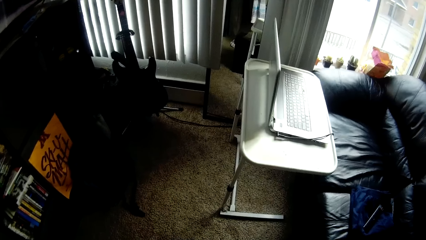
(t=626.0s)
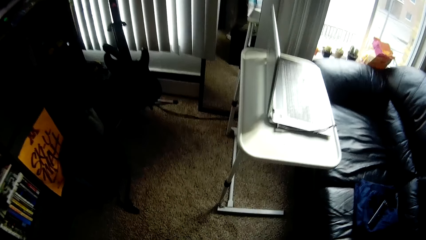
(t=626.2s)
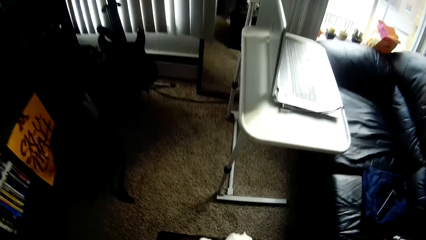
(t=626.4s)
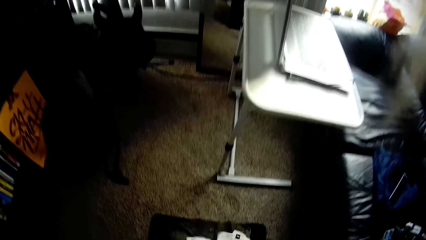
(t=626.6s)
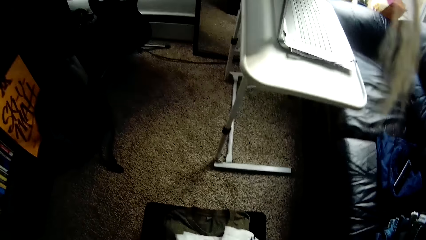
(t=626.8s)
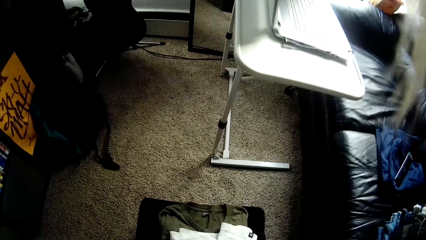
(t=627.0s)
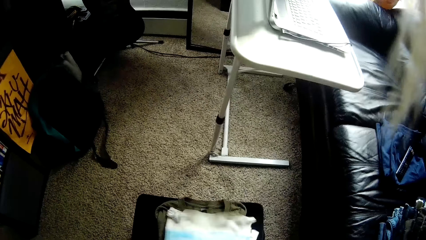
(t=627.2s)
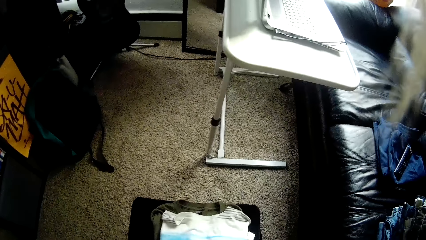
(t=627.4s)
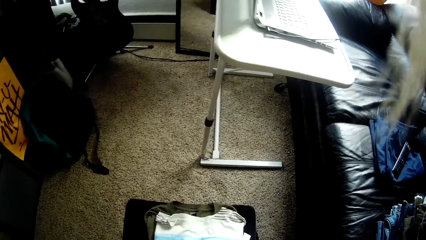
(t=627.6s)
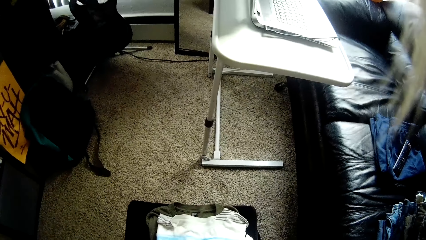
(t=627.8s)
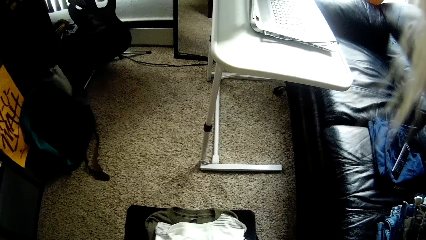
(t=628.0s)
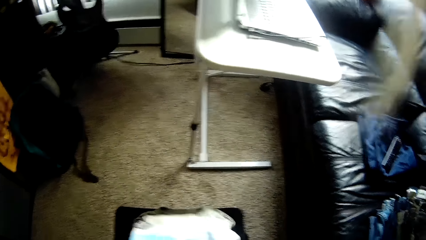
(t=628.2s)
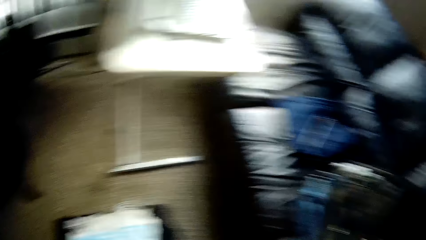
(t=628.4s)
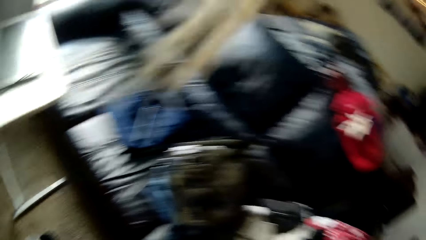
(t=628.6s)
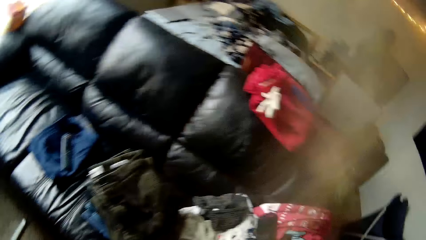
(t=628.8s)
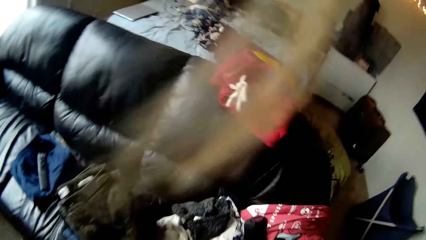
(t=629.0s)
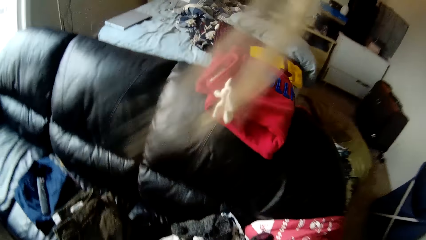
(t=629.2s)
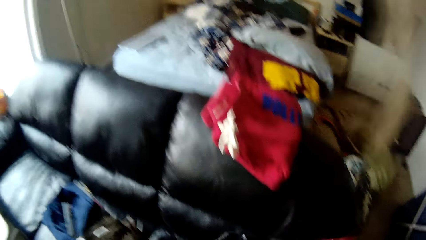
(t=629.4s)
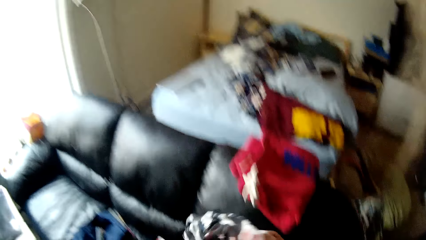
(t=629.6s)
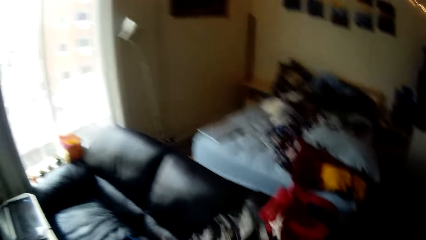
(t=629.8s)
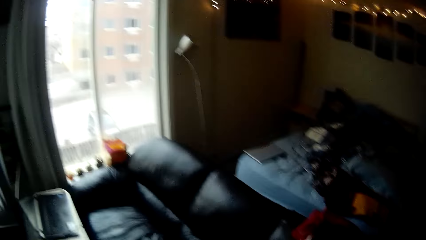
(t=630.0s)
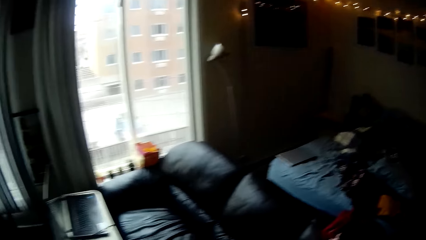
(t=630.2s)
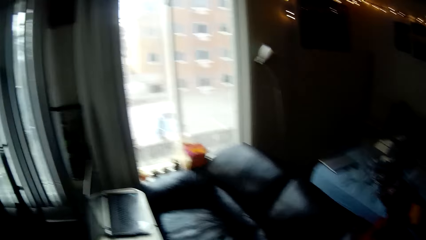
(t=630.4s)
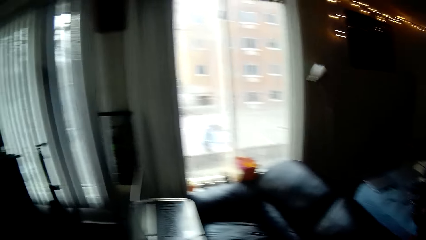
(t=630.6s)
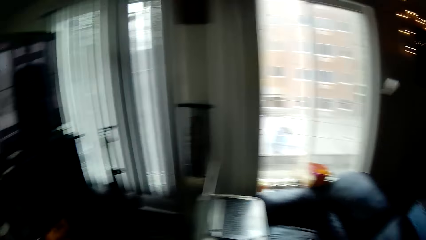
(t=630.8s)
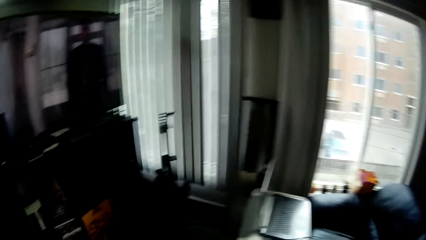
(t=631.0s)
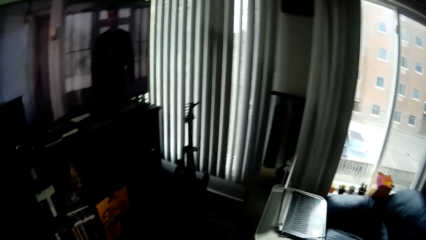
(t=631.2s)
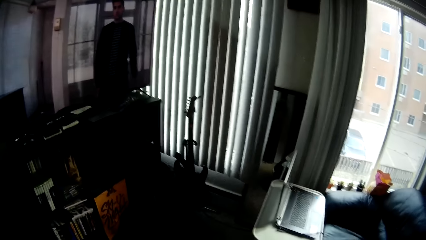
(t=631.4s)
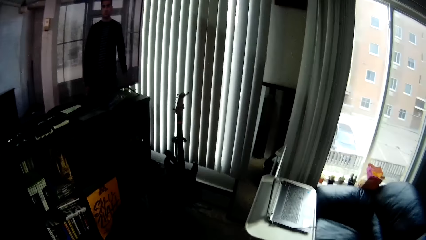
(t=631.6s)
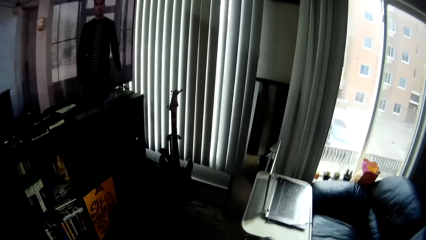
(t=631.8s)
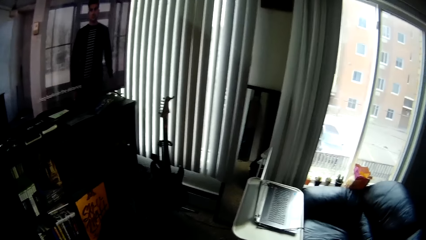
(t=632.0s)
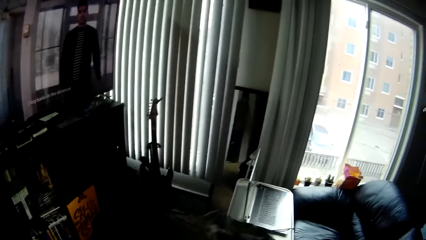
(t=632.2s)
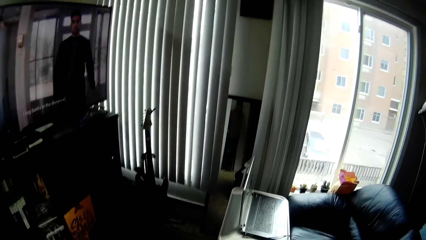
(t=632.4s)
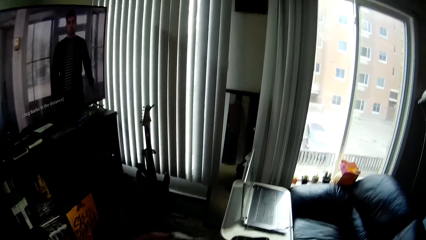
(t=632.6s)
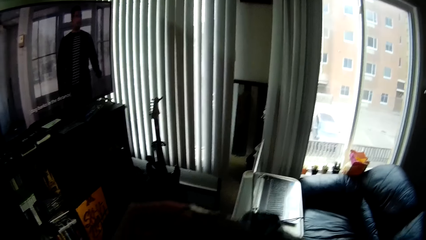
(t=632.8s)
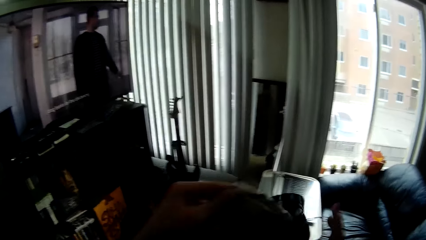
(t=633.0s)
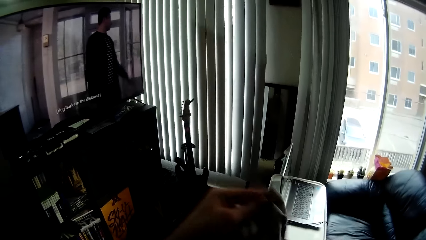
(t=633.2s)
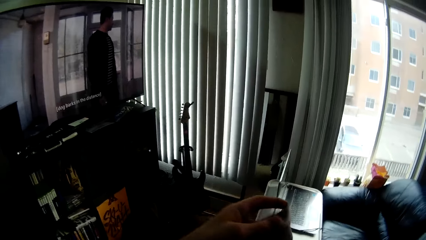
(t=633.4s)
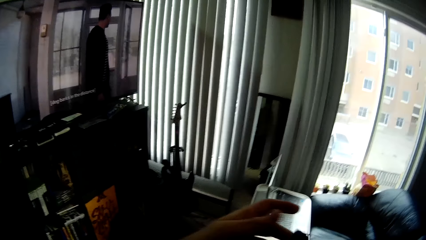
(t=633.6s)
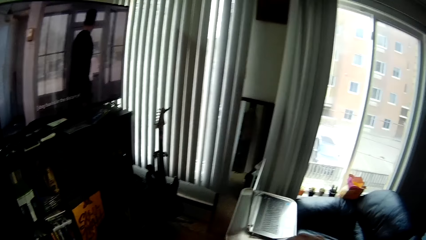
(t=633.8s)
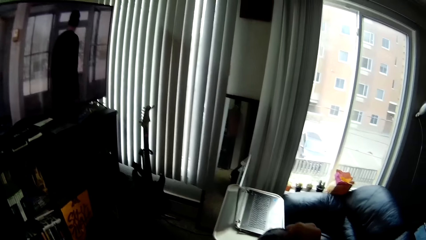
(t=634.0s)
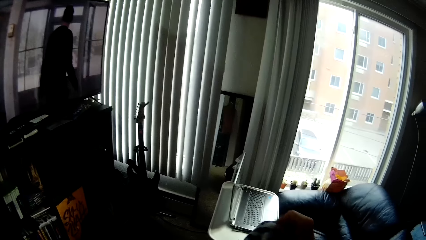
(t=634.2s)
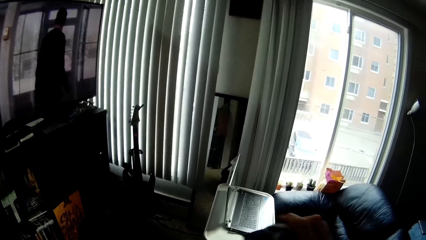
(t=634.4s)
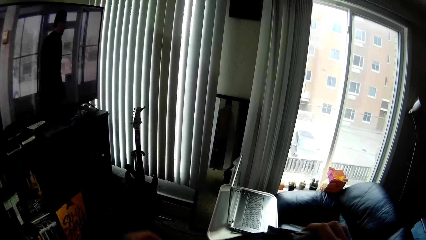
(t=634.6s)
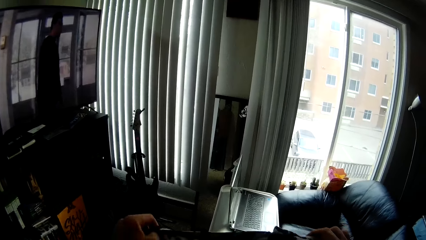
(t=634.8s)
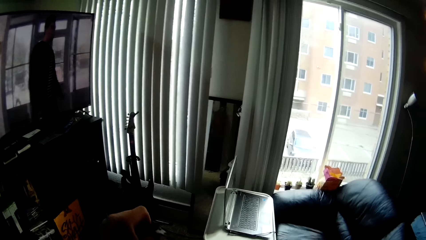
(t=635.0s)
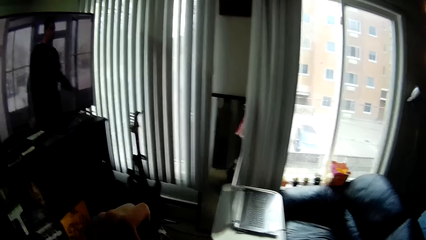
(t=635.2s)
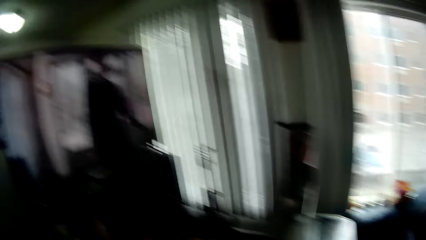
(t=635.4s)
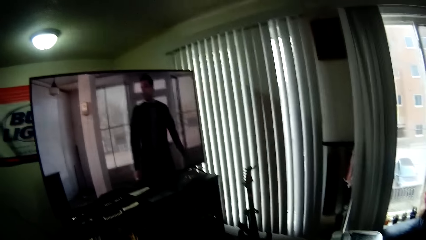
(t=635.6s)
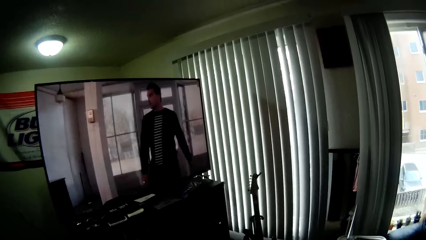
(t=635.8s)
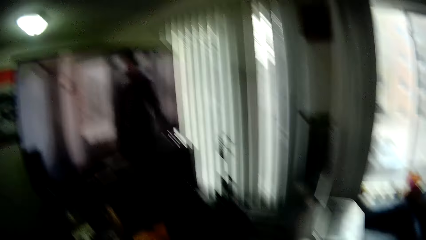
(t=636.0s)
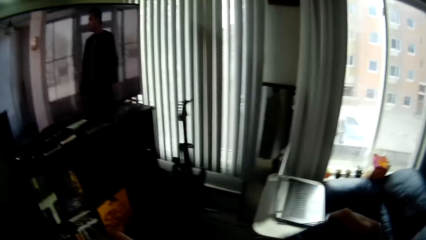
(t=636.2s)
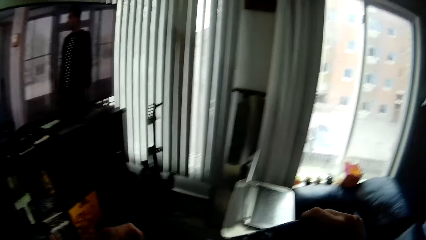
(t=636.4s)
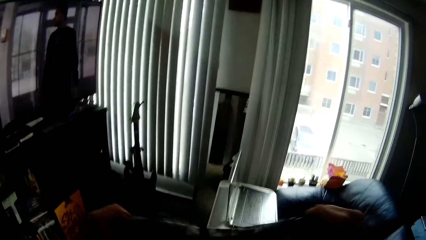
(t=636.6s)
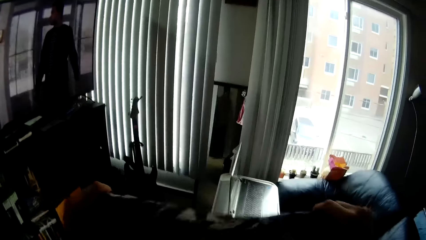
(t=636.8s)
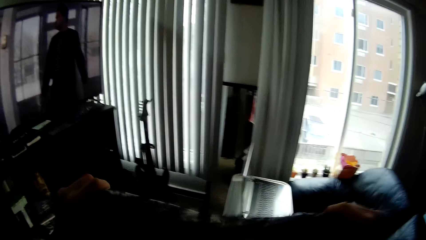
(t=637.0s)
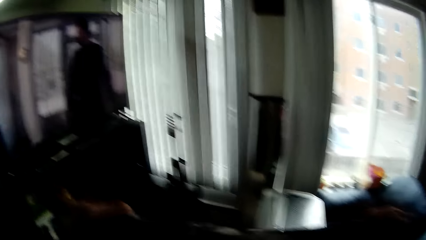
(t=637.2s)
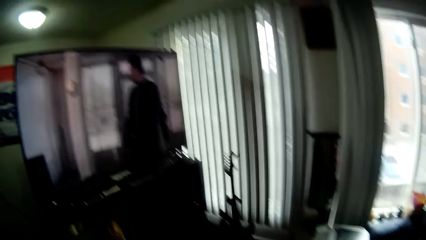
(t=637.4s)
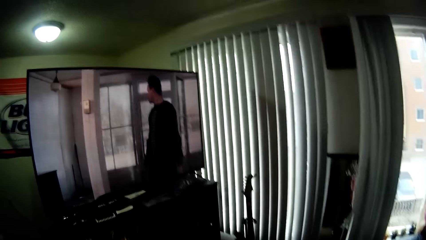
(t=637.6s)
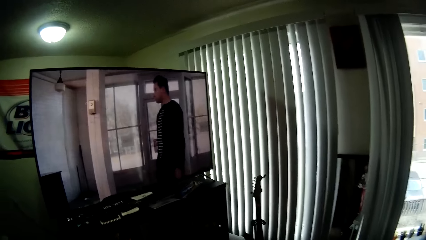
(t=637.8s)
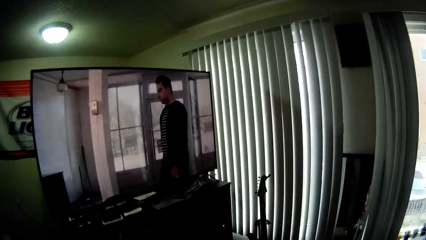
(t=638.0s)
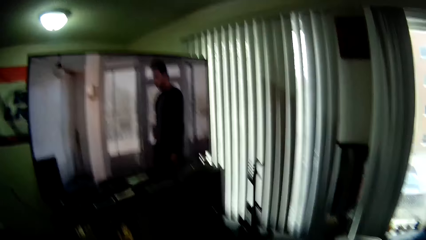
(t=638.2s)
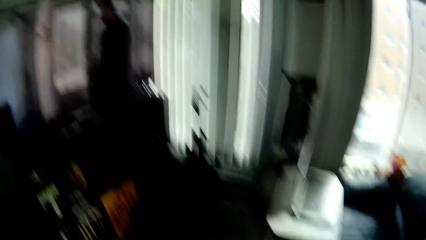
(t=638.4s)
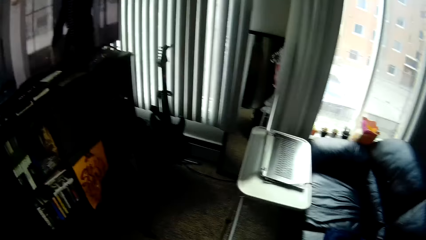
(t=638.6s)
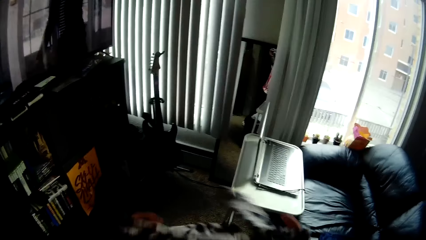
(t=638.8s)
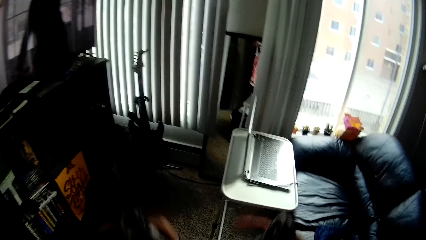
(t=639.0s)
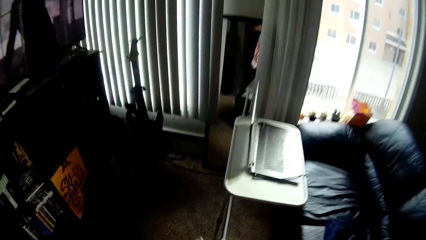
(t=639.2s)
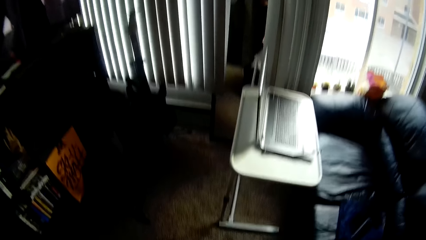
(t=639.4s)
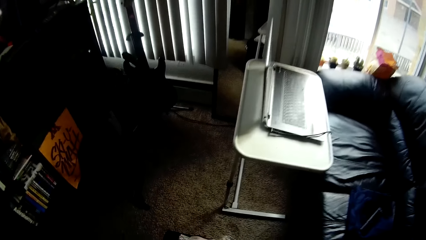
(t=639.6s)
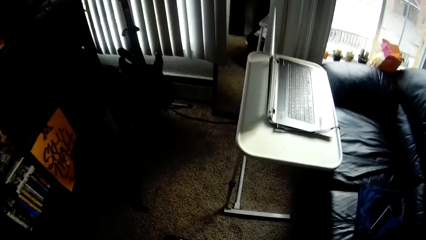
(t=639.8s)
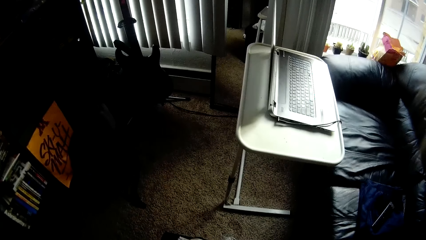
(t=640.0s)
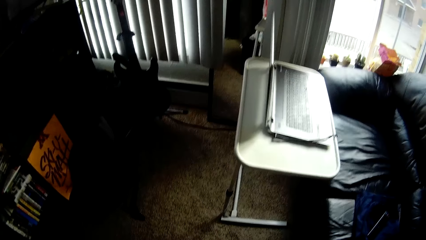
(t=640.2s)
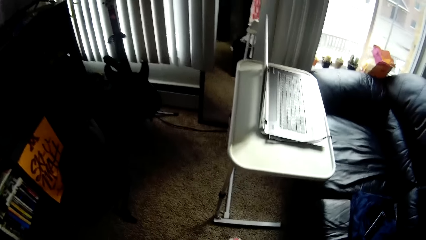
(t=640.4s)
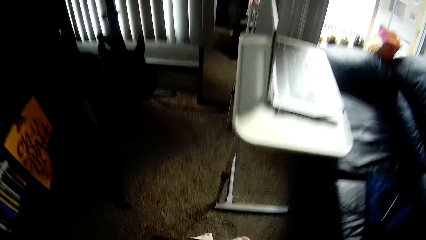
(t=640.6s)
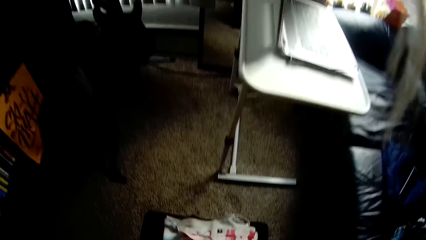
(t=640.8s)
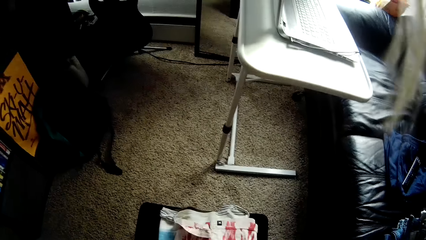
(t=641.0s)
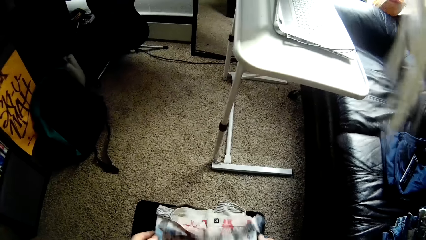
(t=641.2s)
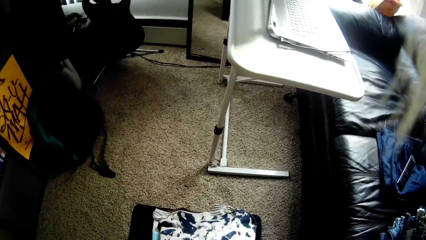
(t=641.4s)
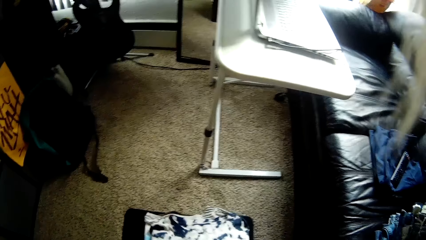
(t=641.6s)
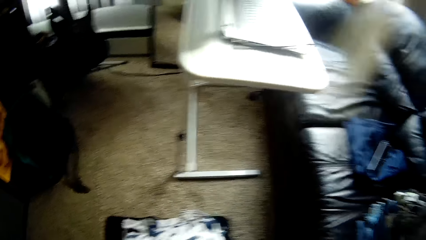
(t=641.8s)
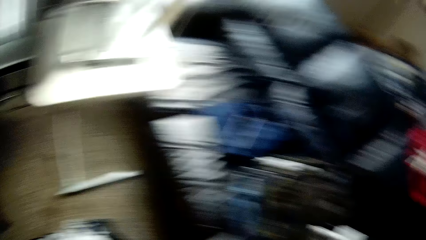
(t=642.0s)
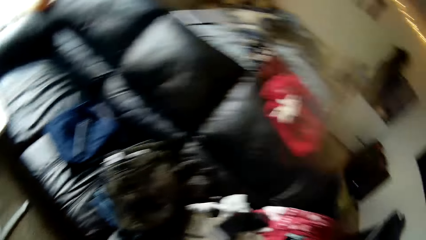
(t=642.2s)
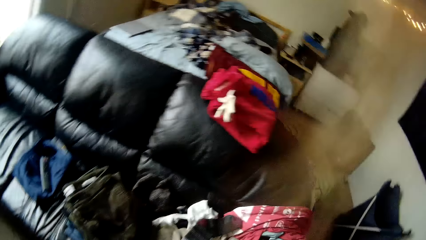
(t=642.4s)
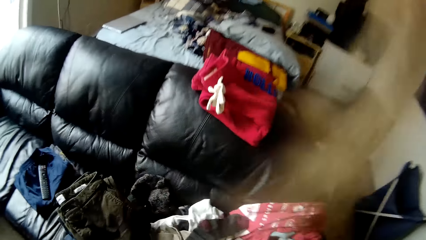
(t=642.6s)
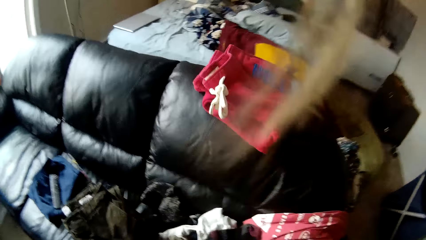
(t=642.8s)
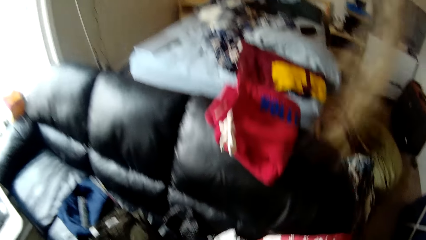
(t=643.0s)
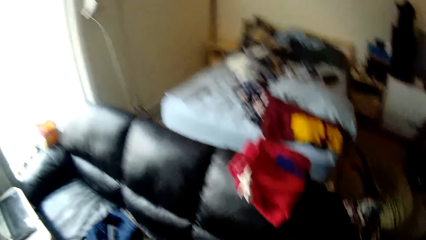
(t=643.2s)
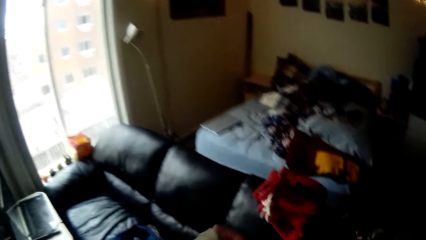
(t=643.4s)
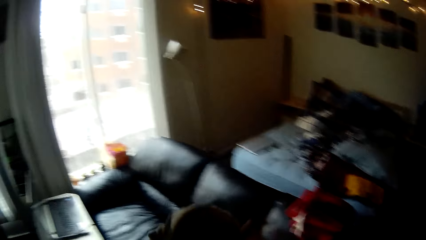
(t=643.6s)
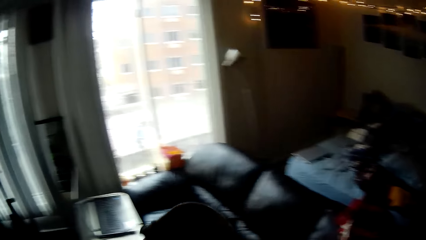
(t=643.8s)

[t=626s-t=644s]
The camera wearer drops another cloth on the bag with both hands. They fold the cloth, step away from the table, and pick up a cloth. They walk around the house. They fold a piece of cloth with both hands. They hold the cloth with both hands. They fold the cloth. They drop the cloth on the bag with both hands. They step away from the table.
